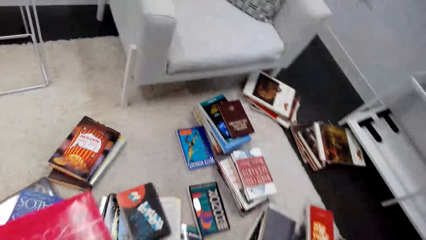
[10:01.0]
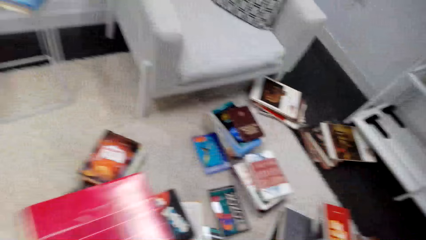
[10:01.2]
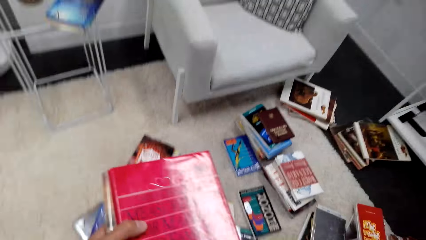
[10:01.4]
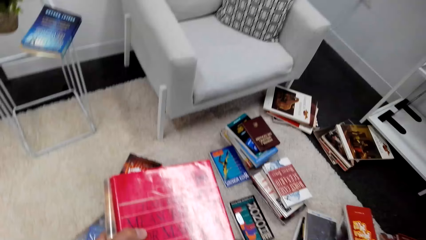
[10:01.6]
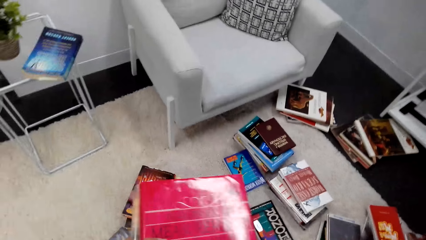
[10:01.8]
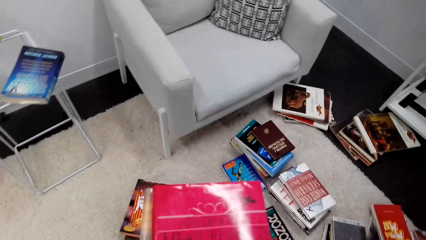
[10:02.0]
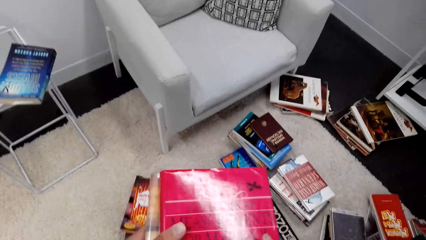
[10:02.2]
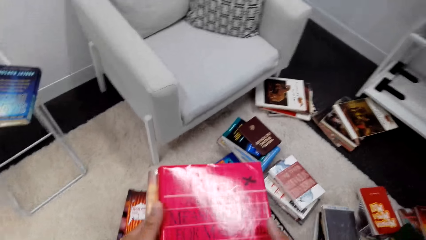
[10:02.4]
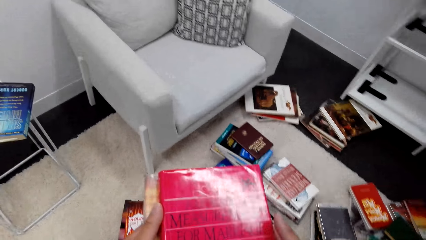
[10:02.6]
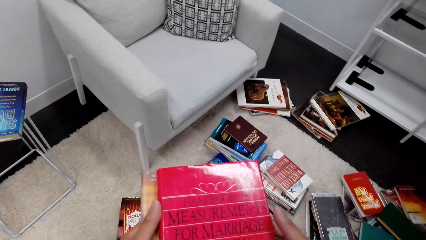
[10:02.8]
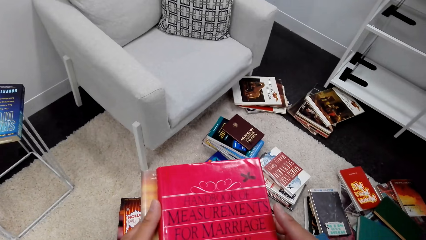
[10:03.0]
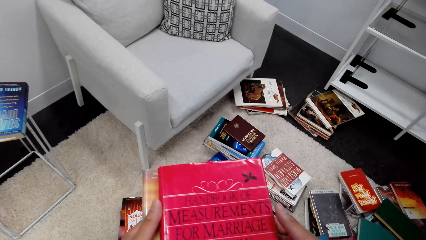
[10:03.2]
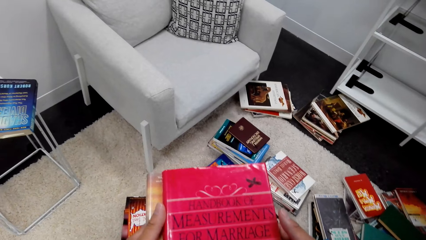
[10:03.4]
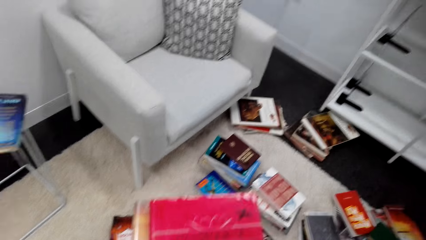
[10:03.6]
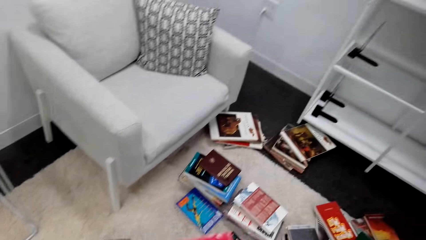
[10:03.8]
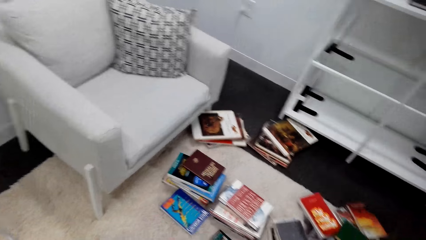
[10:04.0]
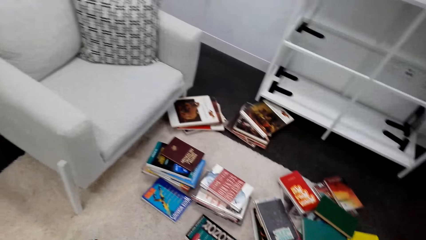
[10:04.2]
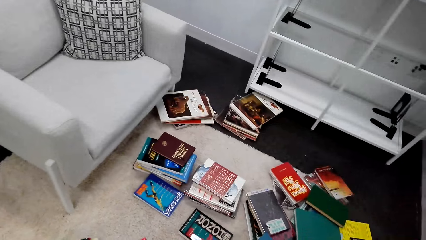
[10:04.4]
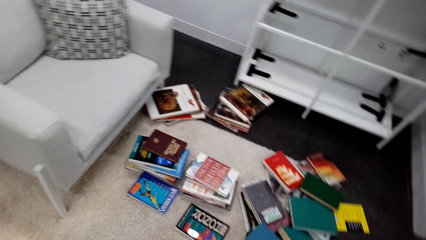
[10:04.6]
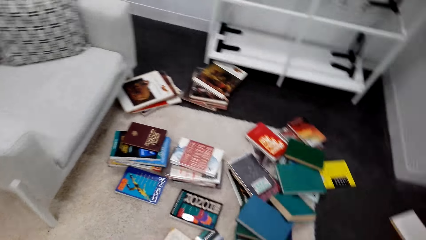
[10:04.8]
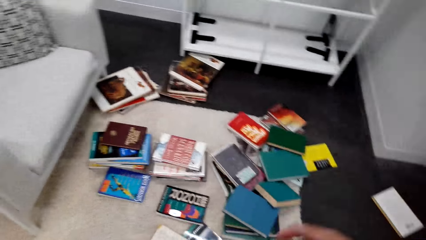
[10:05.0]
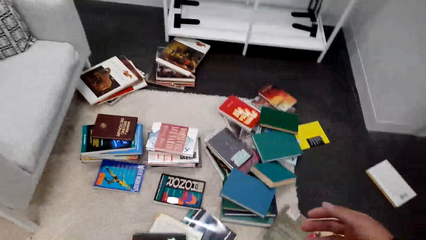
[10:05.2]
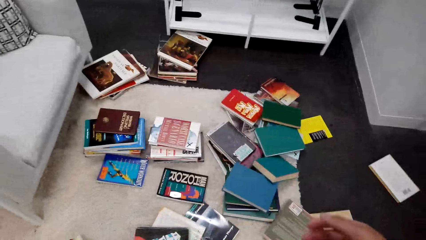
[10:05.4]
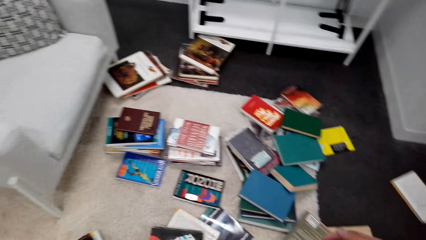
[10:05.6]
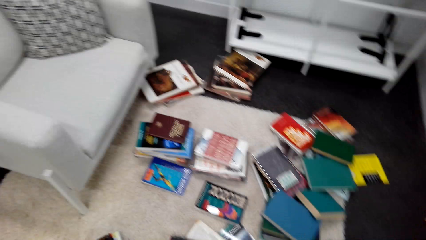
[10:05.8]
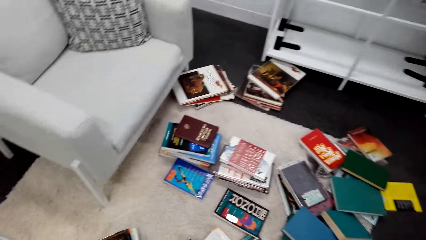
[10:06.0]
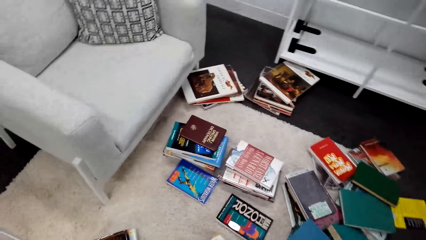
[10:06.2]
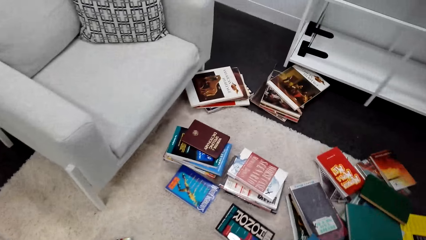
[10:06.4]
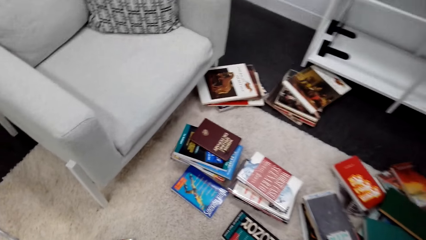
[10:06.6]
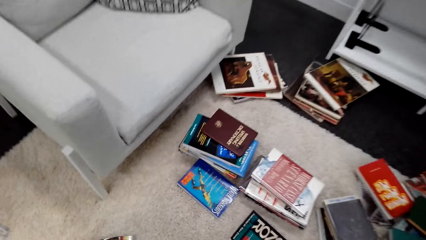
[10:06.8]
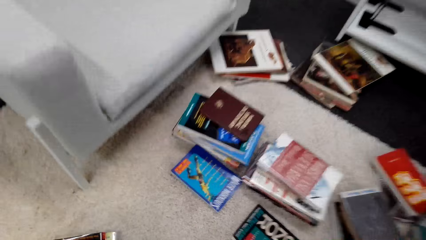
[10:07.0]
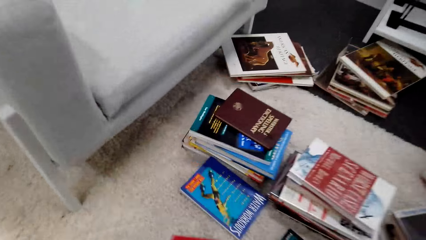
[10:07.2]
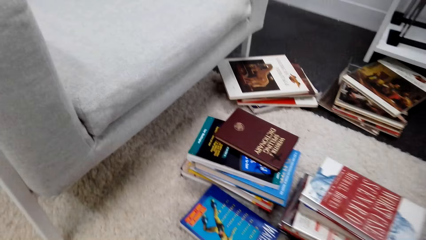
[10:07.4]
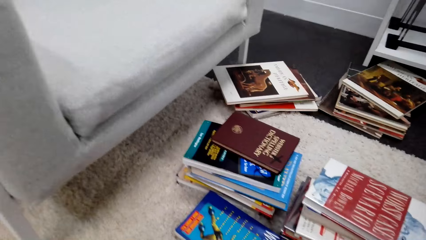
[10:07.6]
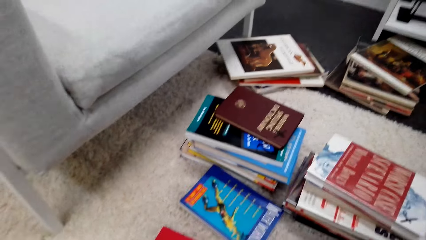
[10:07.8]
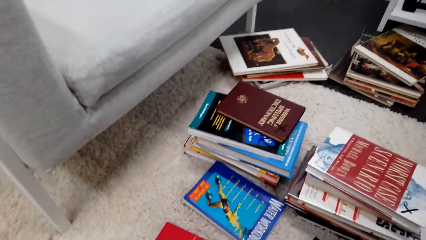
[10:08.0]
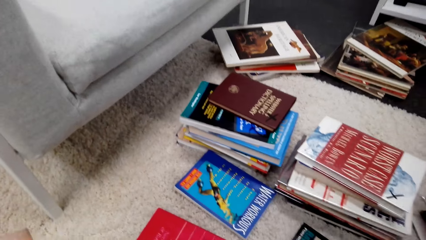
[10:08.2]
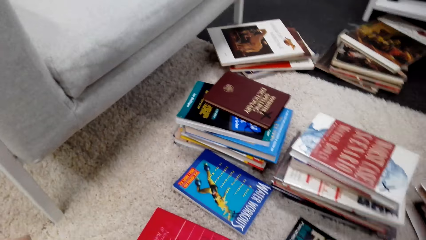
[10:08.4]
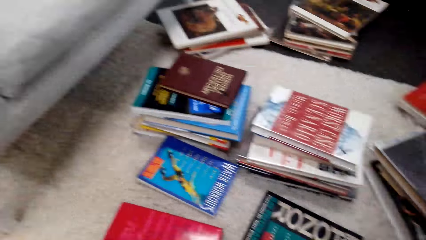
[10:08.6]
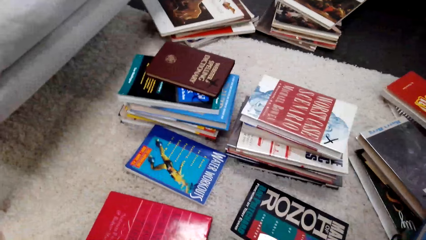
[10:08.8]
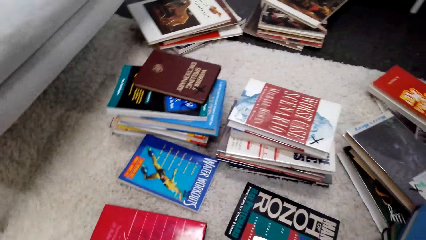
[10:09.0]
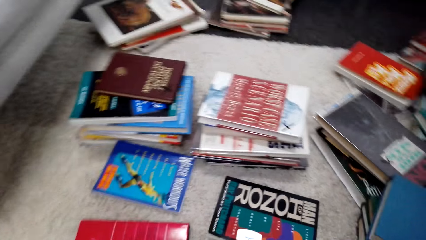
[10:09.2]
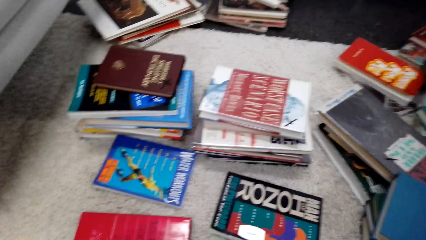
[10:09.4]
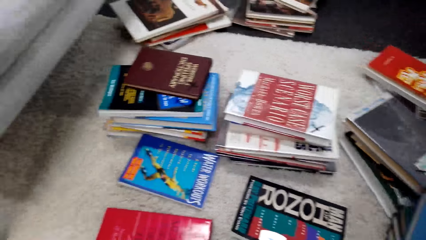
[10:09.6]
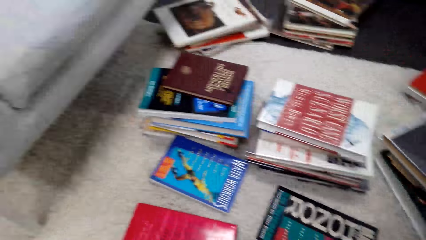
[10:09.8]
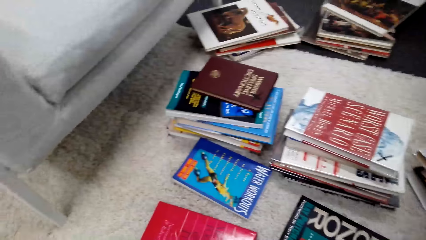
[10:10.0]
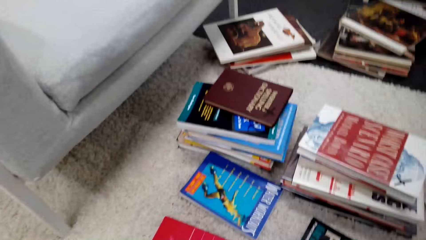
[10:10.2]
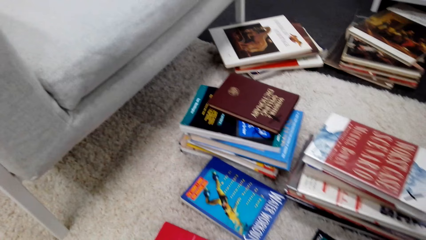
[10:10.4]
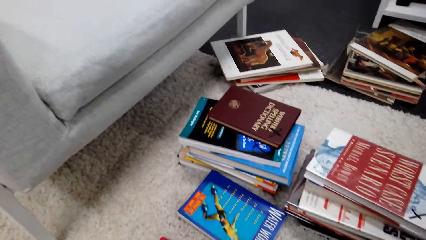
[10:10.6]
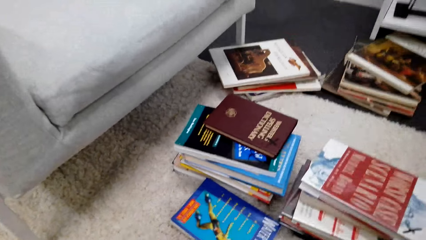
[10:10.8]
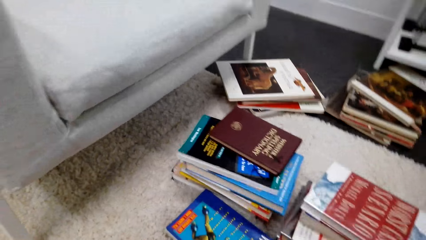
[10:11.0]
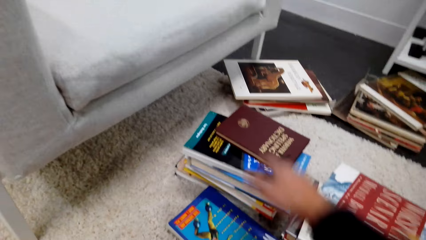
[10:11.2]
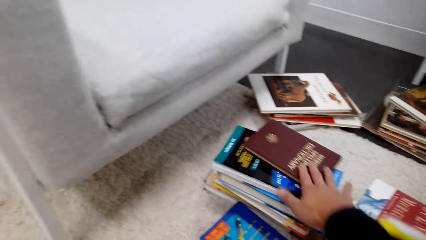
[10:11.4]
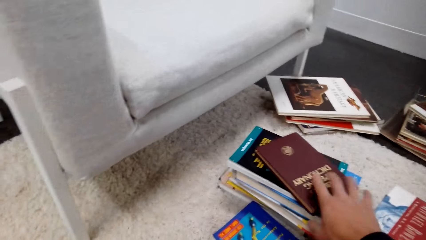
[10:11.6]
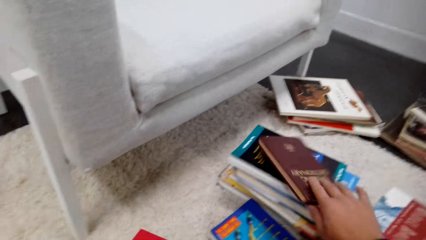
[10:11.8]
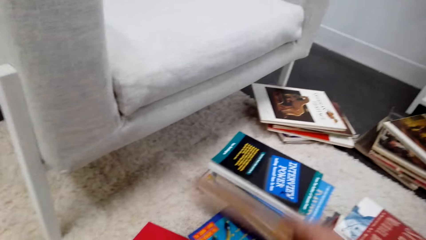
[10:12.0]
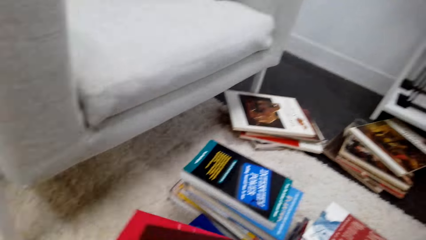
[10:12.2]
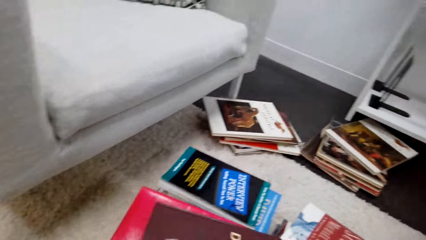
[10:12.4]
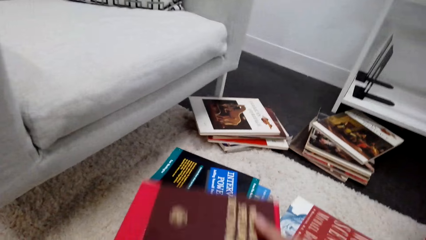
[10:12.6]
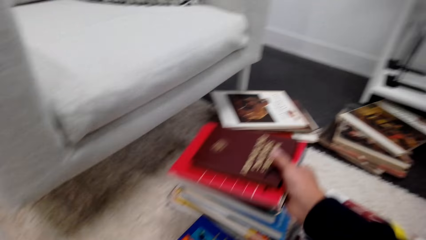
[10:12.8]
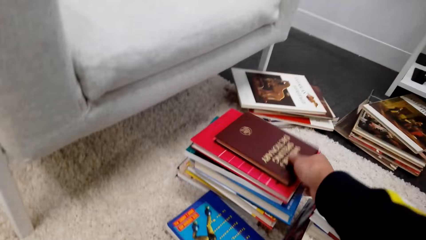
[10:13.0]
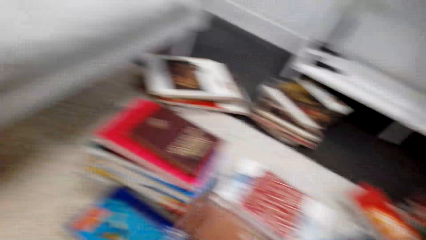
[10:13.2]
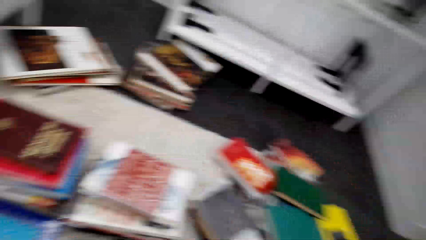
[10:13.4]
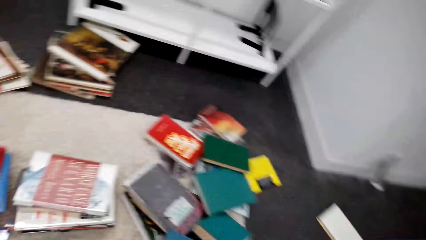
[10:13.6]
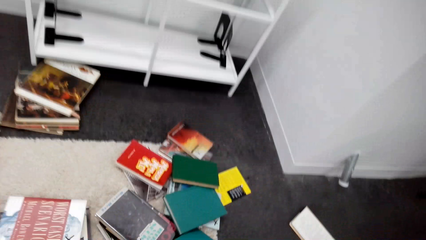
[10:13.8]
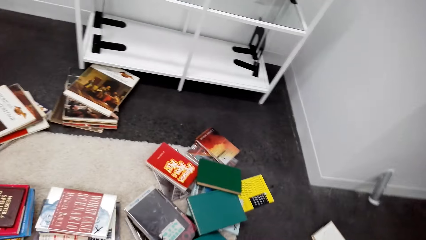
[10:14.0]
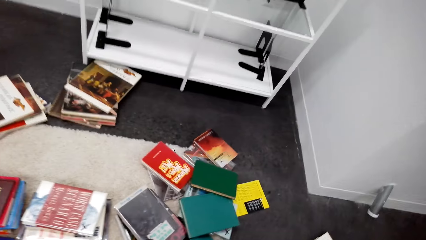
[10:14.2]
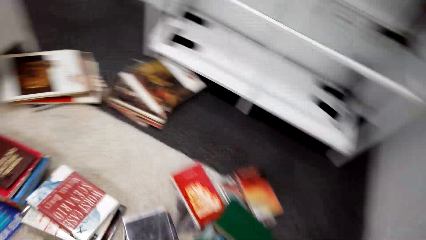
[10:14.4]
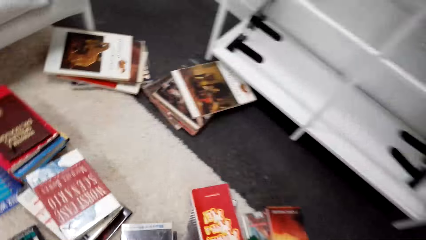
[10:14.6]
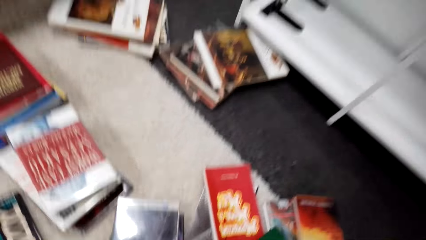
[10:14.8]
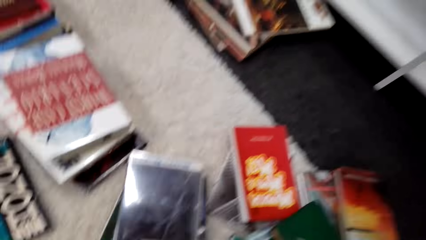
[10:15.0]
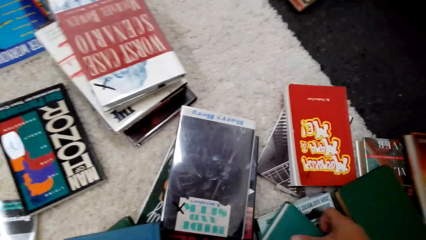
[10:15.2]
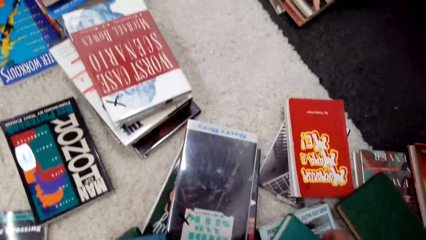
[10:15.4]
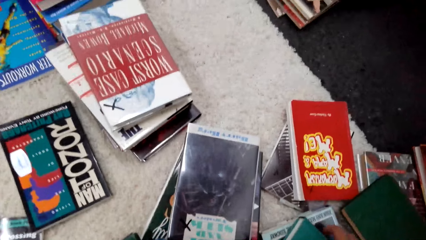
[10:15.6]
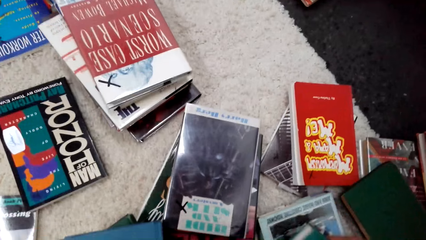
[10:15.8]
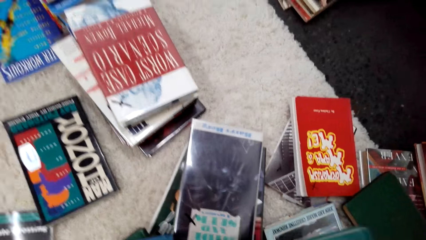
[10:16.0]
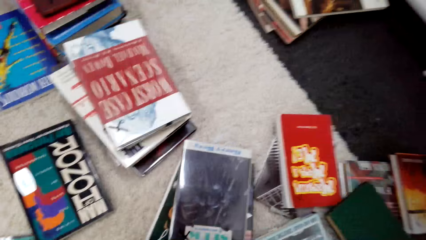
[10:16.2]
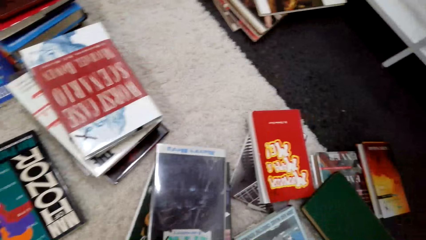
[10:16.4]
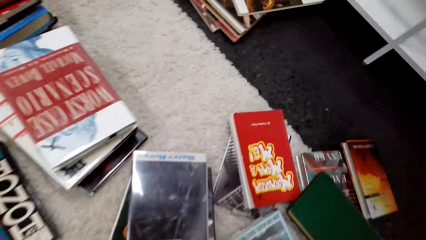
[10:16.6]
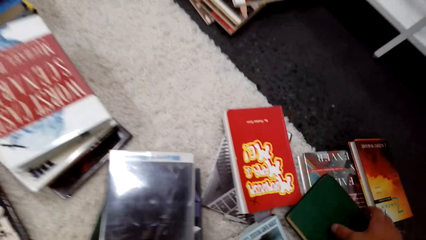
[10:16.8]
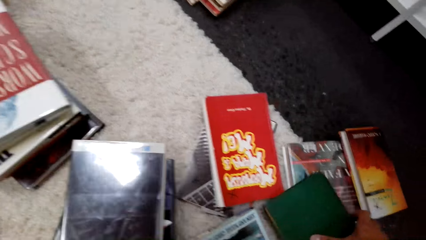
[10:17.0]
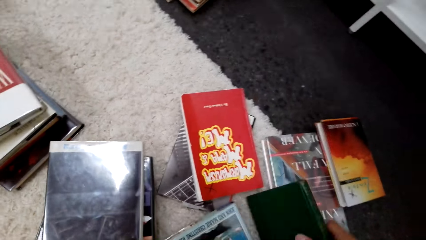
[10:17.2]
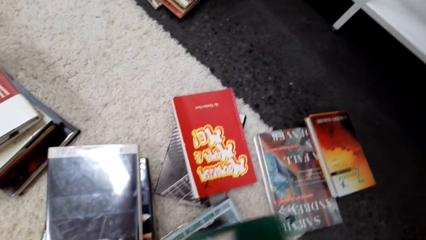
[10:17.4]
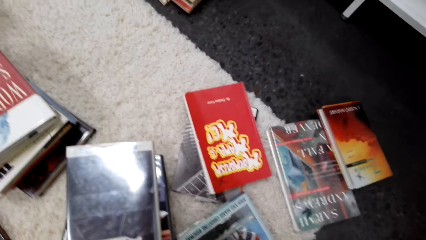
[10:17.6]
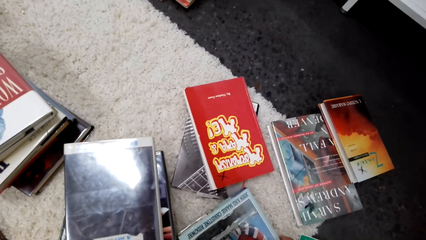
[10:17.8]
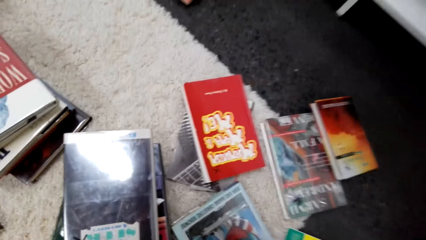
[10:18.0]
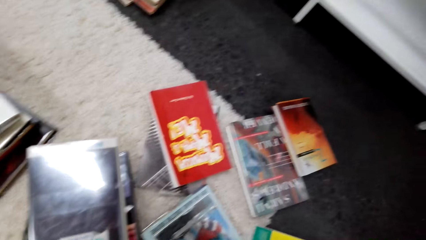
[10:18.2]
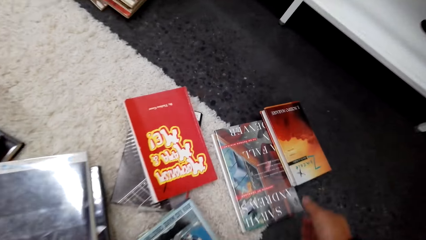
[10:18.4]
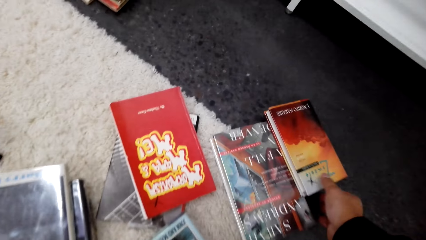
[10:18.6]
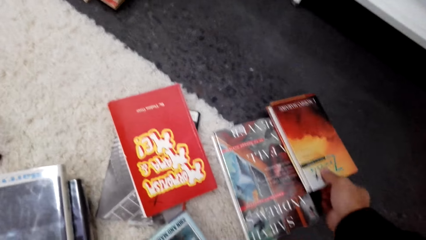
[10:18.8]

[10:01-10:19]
The camera wearer holds books with hands. They put down a book. They pick up books. They pick up a book. They put the book on the other hand. They put down the books. They pick up a book.
